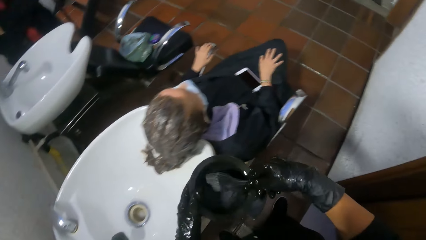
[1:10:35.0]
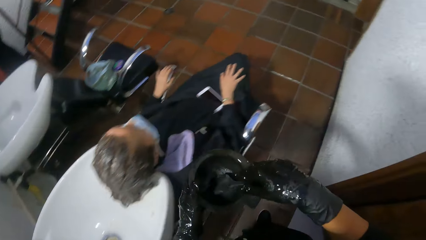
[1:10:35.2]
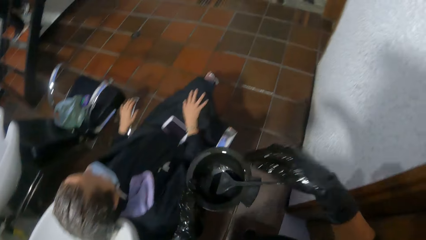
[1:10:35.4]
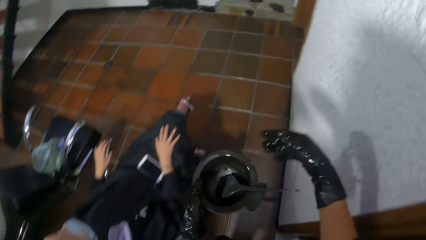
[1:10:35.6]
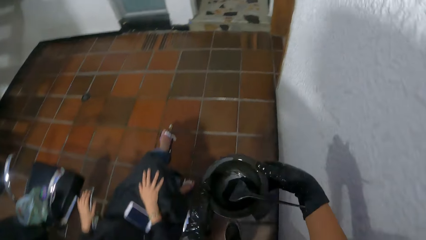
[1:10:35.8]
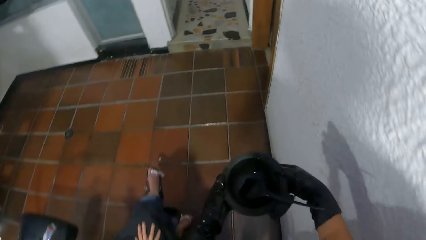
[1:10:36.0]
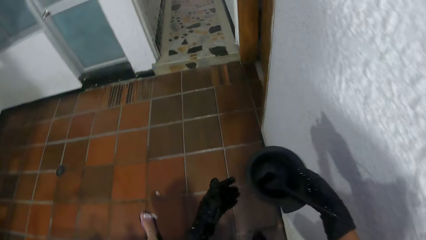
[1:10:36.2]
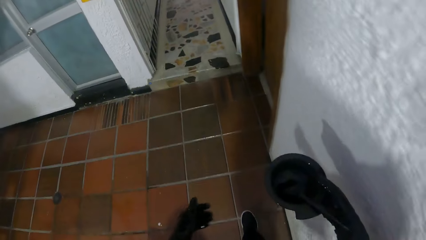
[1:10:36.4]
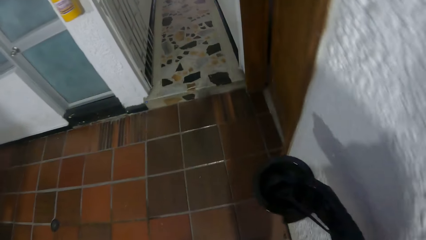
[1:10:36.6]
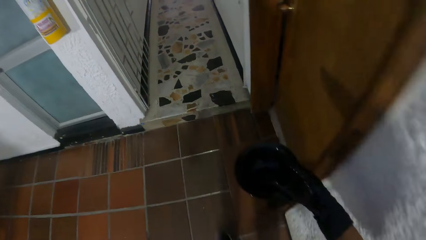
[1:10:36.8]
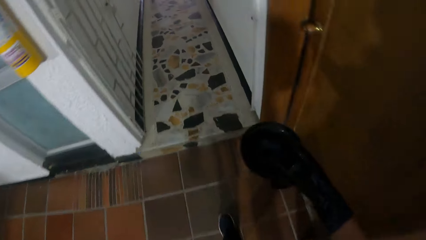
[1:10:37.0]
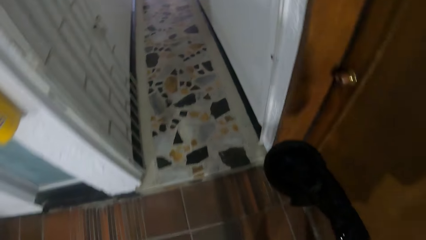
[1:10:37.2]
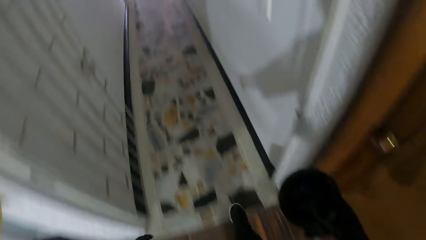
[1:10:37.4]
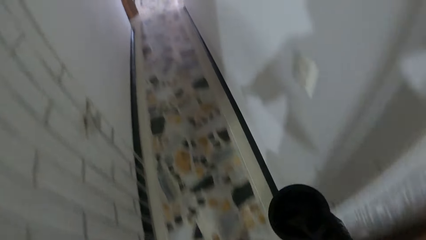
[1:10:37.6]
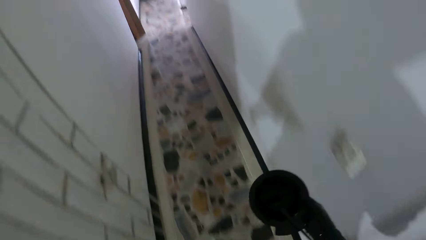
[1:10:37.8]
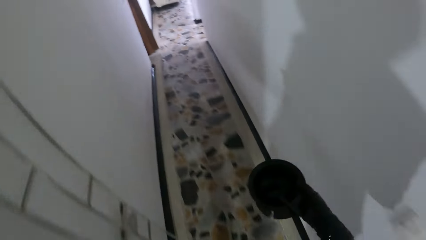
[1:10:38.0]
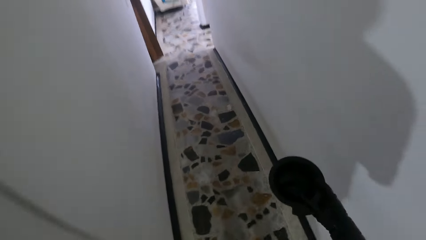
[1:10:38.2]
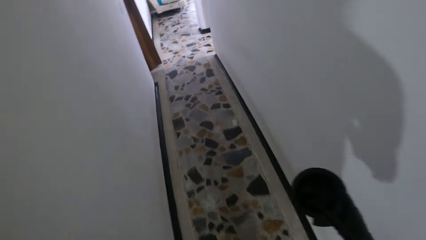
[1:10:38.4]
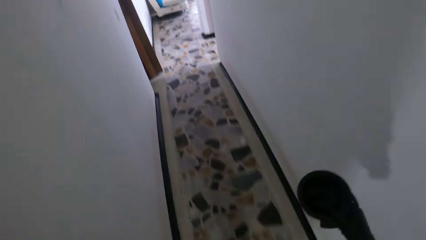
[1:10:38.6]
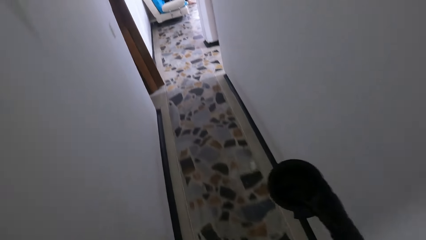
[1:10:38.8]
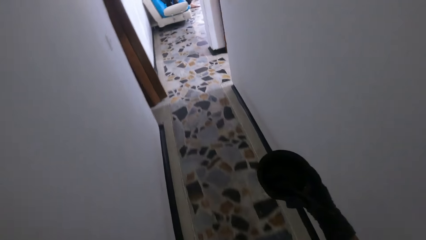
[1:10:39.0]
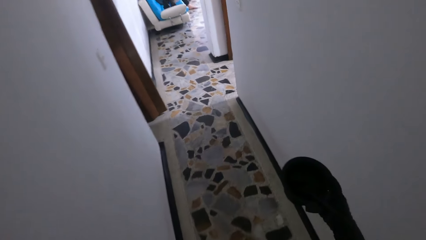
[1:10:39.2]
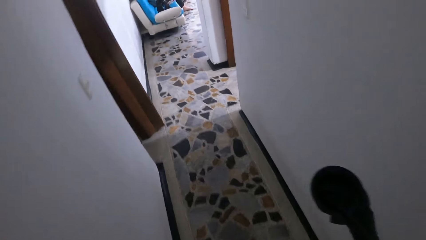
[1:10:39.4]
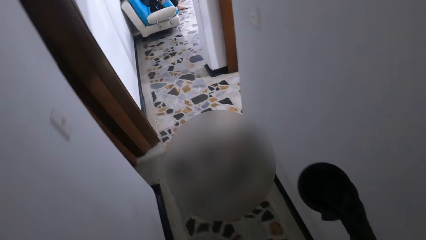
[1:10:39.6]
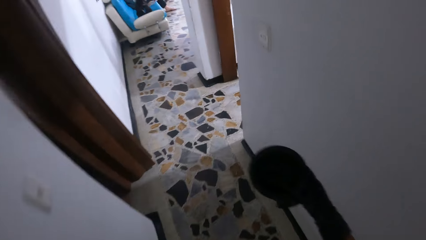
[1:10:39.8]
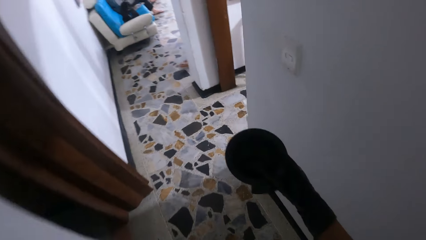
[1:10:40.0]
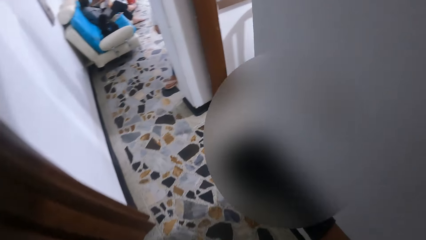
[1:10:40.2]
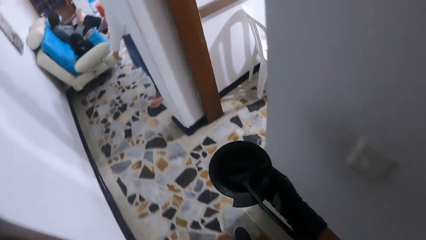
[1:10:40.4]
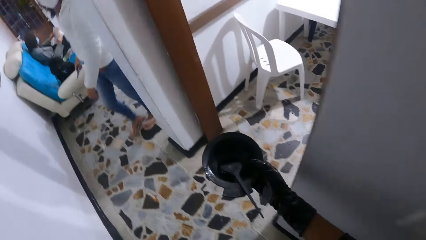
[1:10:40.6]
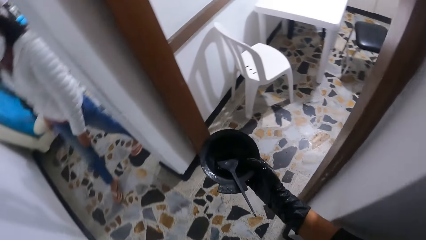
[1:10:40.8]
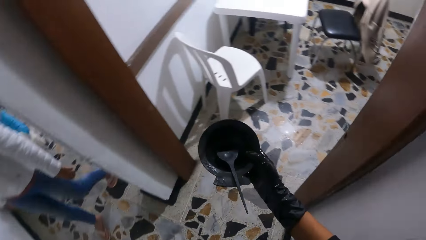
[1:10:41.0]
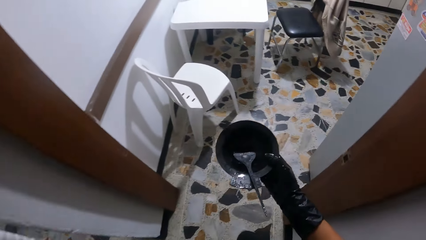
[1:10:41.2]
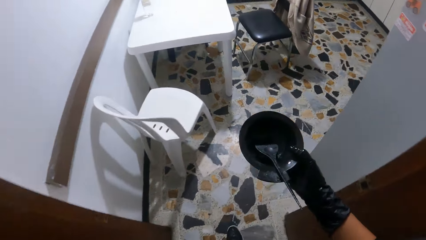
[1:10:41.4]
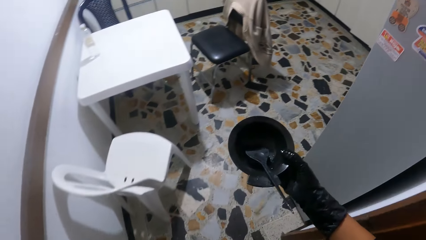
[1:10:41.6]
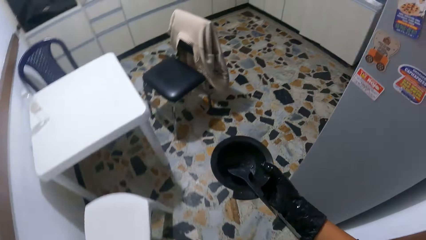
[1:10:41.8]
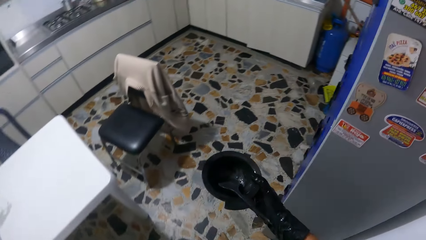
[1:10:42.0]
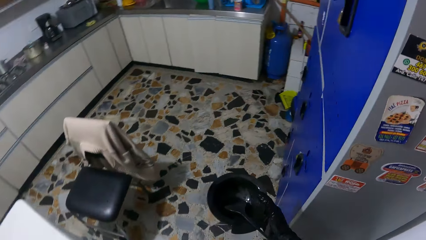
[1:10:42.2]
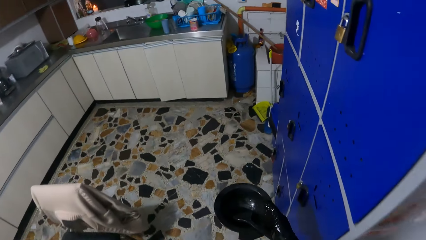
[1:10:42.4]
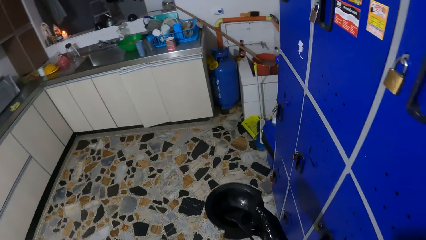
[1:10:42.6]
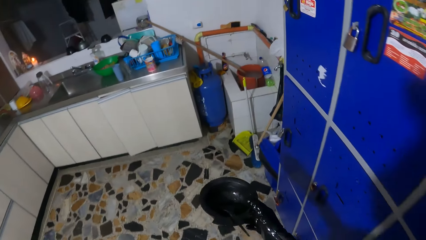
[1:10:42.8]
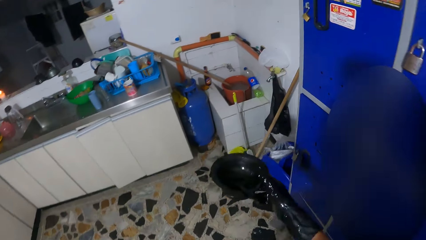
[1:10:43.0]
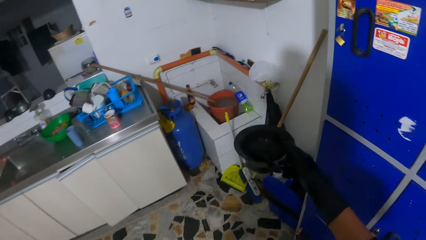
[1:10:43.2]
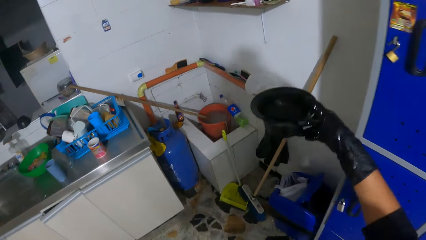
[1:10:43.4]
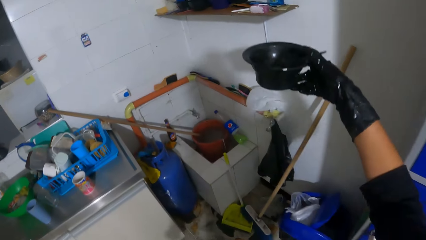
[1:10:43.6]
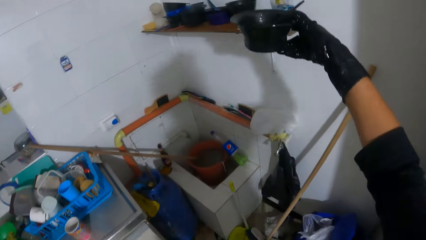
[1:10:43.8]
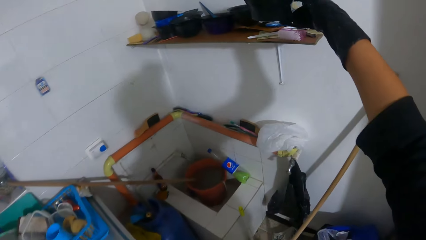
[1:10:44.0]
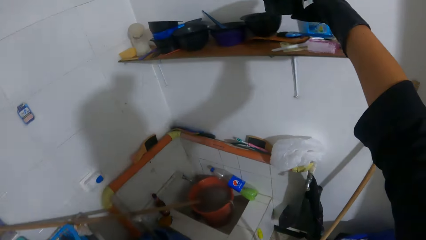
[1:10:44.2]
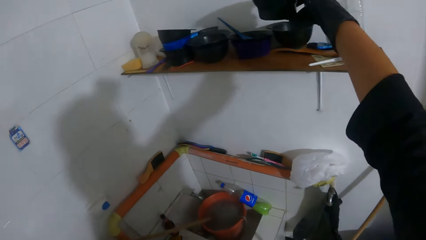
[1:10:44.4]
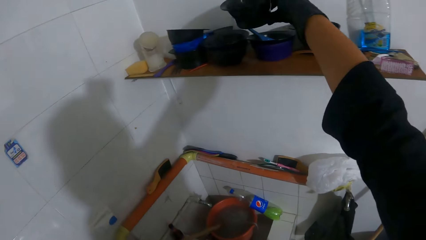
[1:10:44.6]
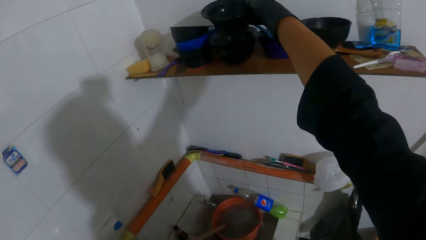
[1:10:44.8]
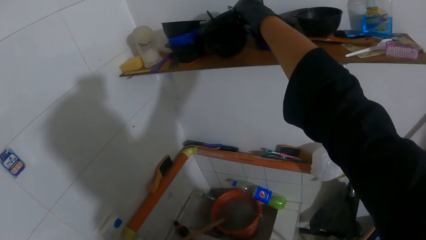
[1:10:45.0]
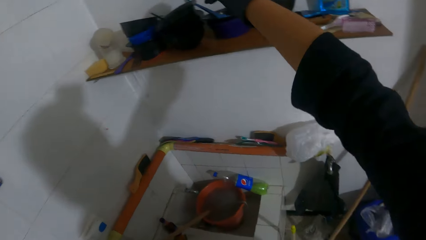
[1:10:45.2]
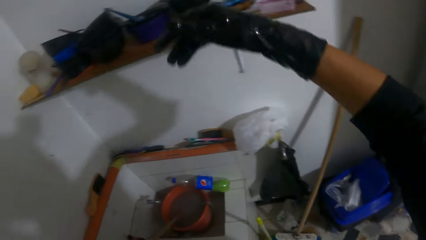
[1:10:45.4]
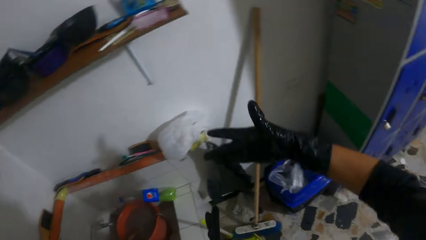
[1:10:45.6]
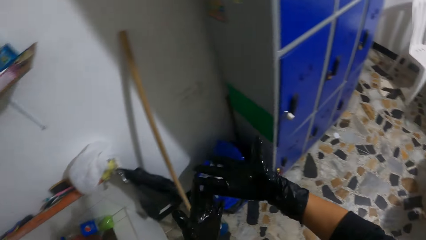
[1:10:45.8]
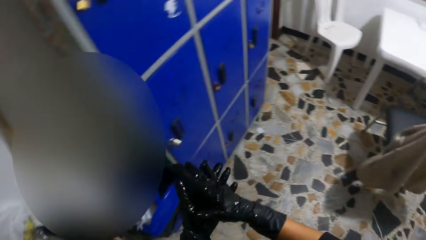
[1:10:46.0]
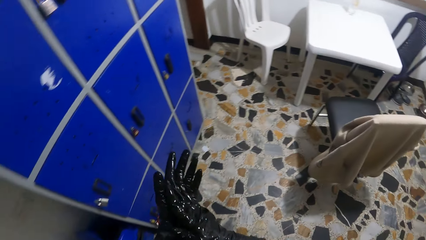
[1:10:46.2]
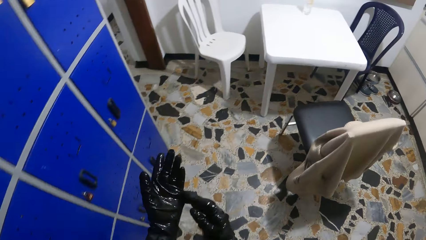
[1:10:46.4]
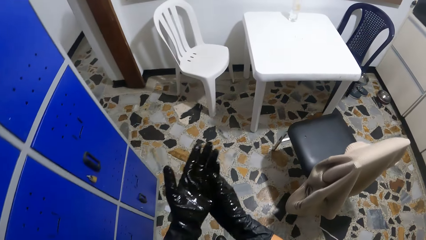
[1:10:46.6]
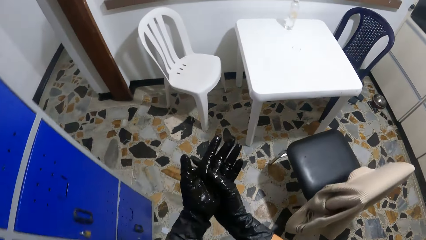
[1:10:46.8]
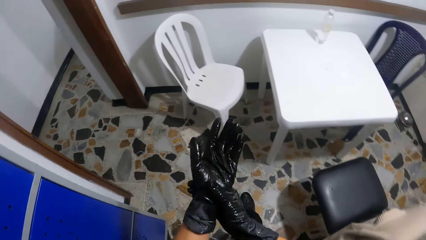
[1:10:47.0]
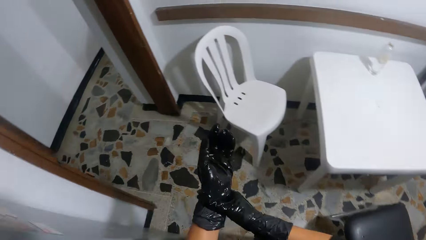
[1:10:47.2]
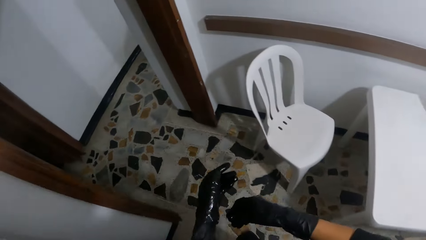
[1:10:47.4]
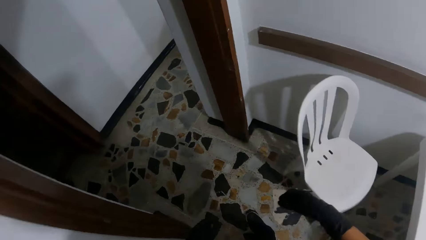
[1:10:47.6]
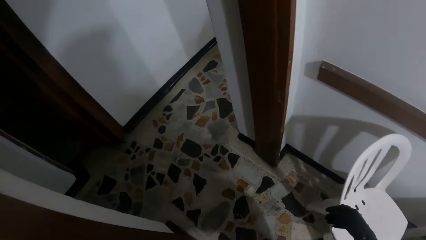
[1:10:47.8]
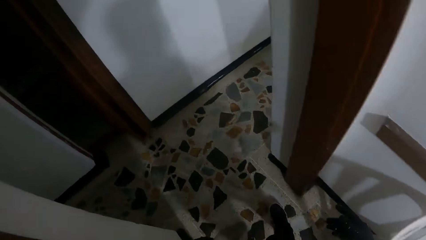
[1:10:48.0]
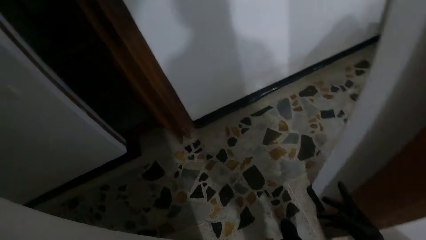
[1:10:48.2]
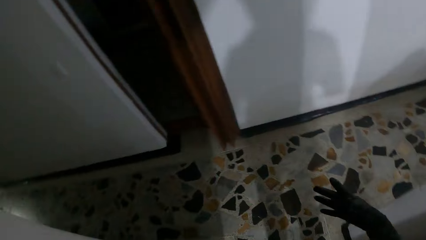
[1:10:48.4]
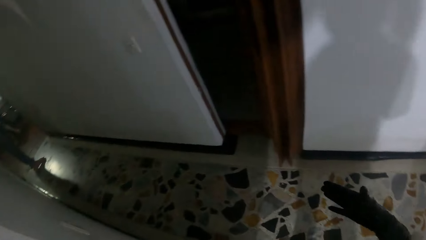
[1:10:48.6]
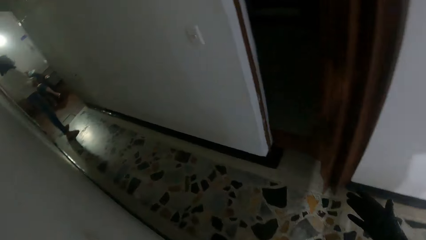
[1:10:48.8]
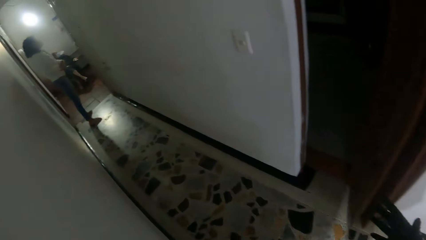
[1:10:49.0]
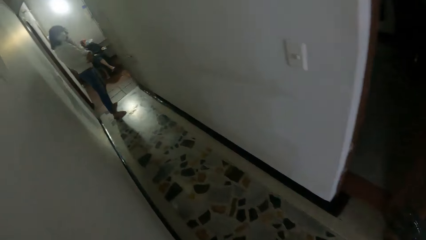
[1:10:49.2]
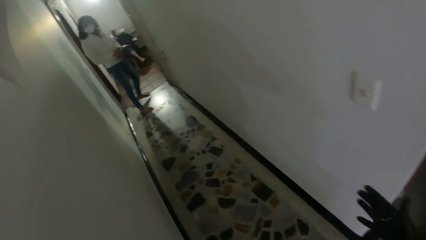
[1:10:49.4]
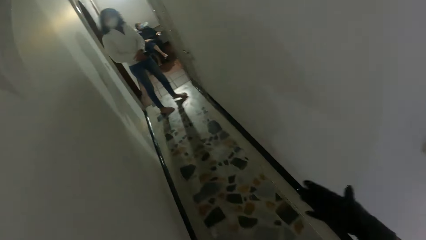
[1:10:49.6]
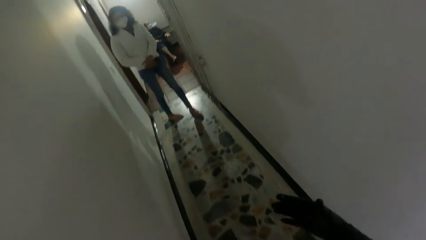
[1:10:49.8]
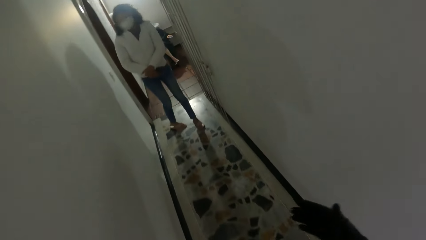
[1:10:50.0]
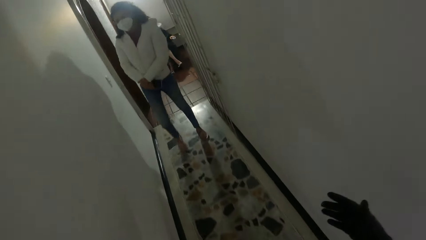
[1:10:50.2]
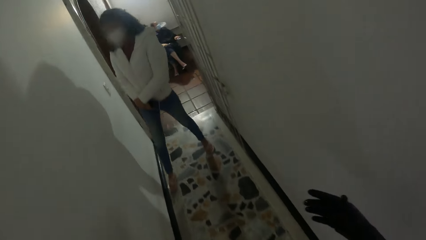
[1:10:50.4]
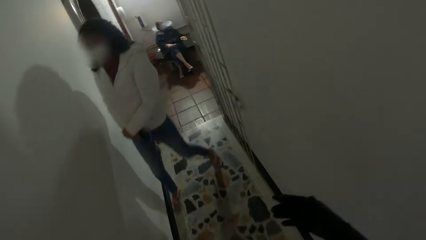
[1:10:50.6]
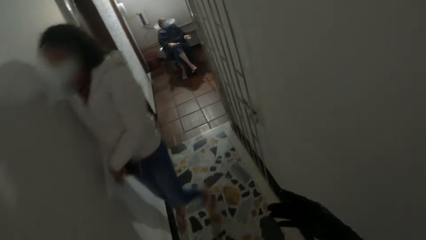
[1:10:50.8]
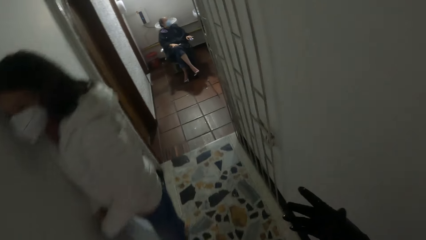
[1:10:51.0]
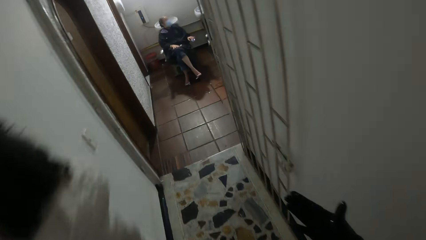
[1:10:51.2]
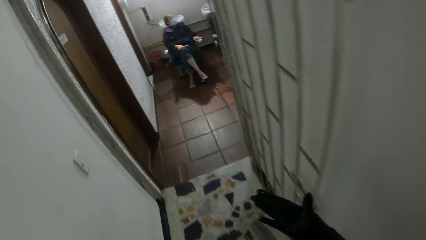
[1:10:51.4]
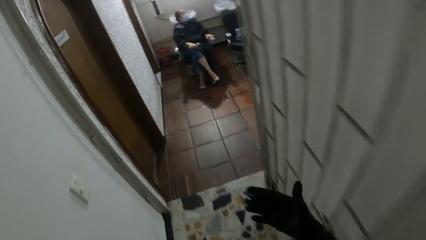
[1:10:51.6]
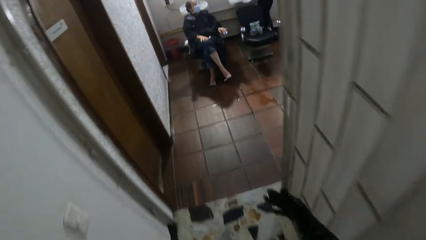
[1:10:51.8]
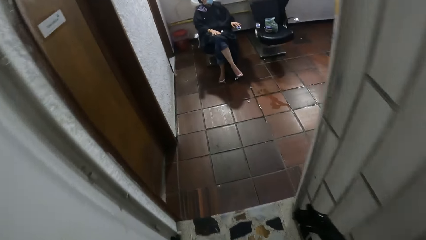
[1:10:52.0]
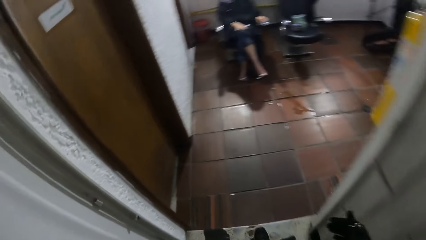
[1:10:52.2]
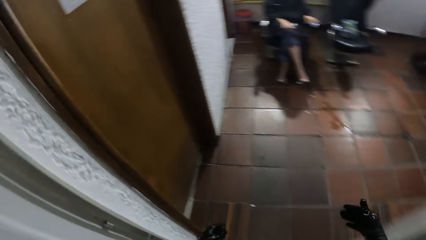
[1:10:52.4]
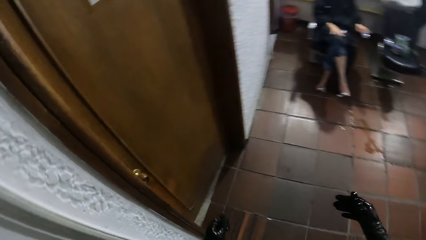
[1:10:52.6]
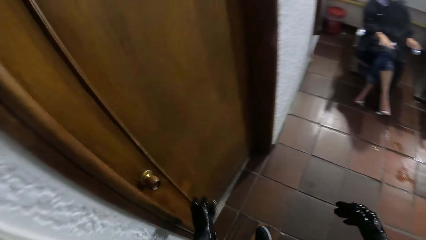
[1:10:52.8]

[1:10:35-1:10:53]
The camera wearer drops the brush in her right hand in the hair conditioner container in her left hand. She walks towards a hallway in the salon. She passes the hair conditioner container and brush from her left hand to her right hand. She walks through the hallway in the studio. She enters a kitchen in the salon. She raises her right hand towards a slab in the kitchen. She drops the hair conditioner container and brush inside a plastic on the slab with her right hand. She adjusts a glove in her left hand with her right hand. A woman walks past the camera wearer.
